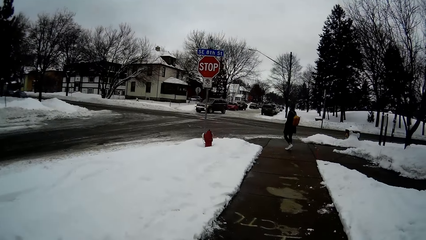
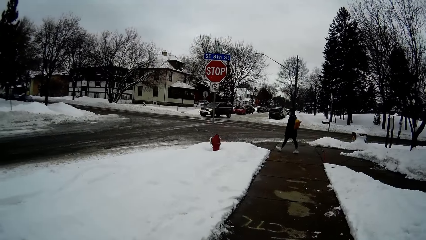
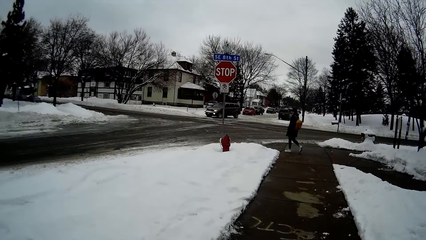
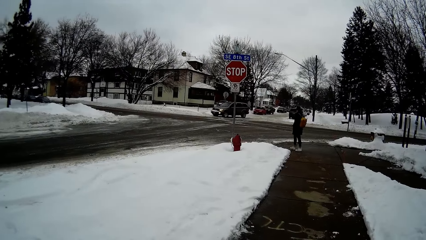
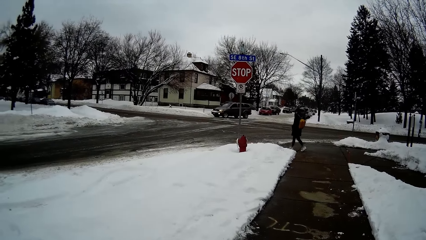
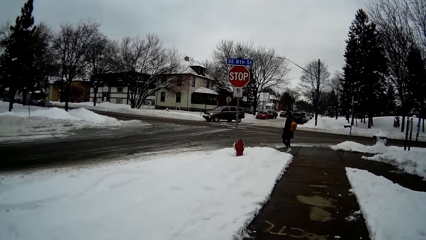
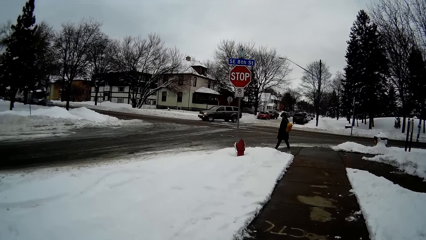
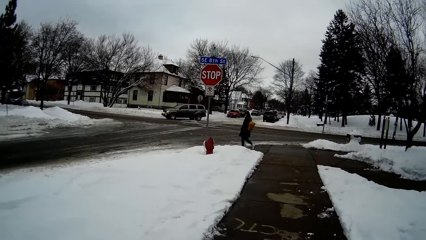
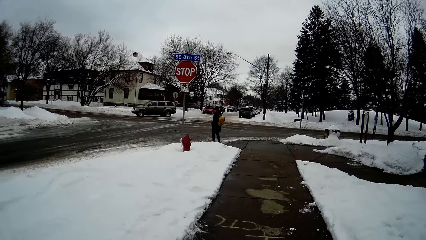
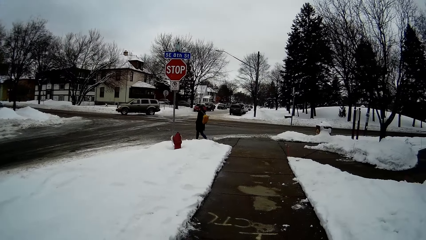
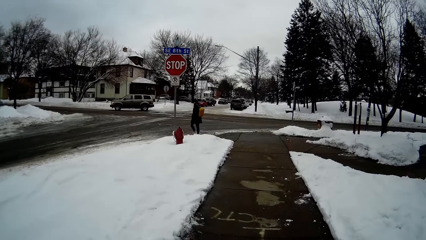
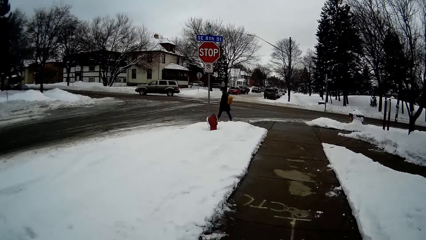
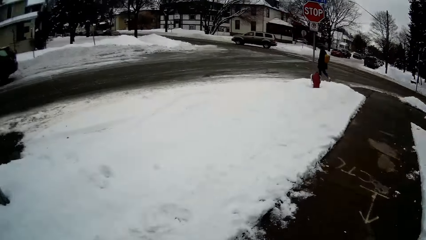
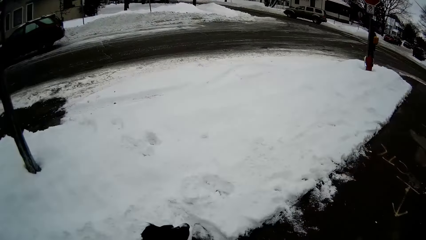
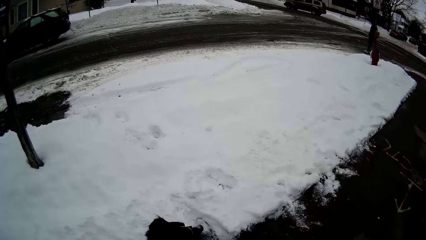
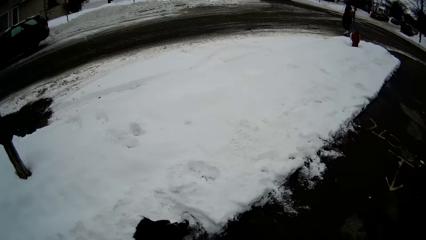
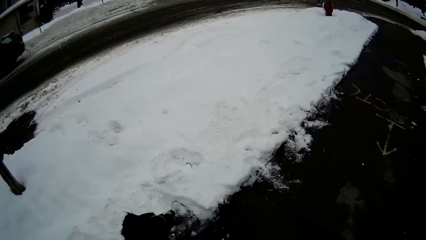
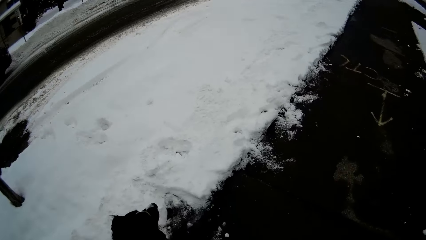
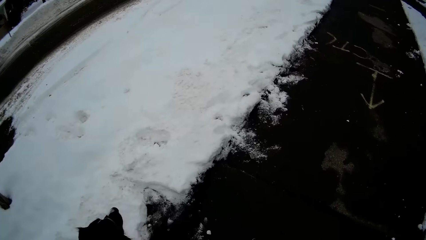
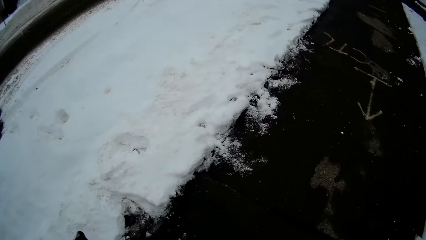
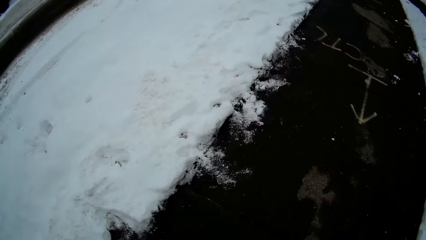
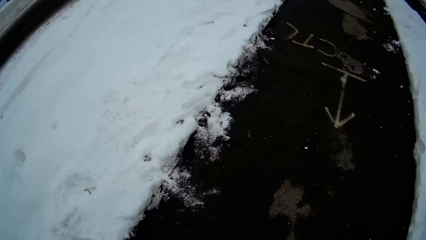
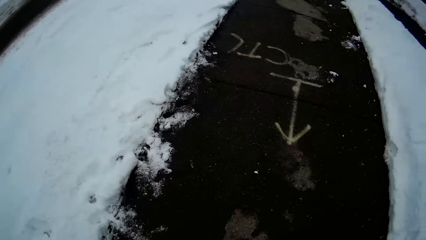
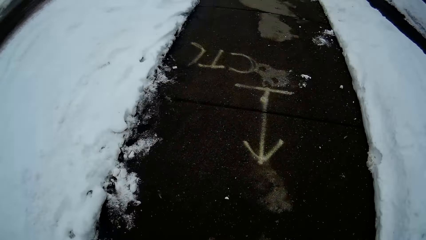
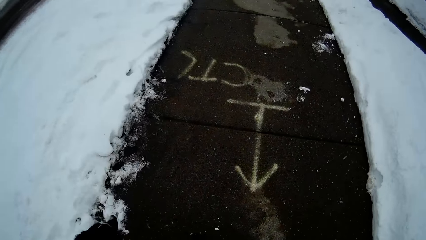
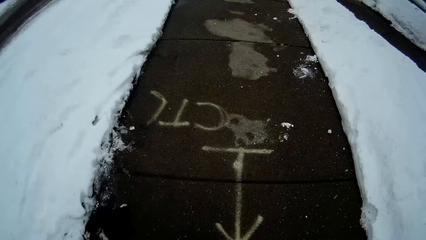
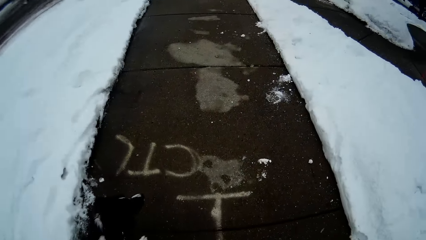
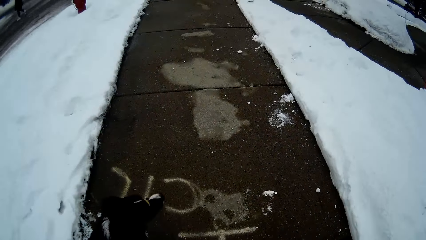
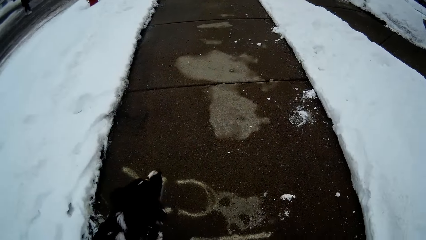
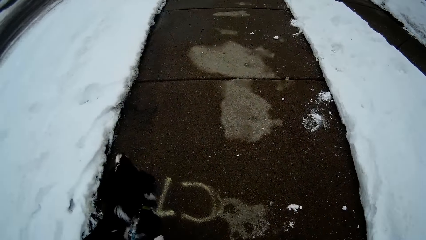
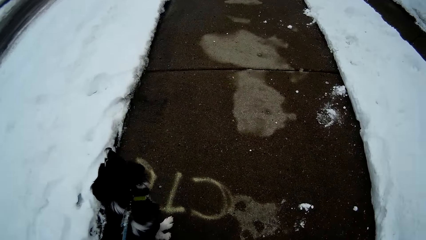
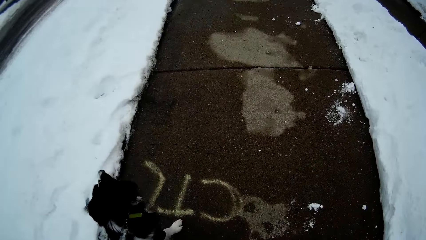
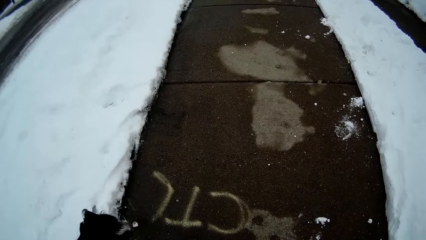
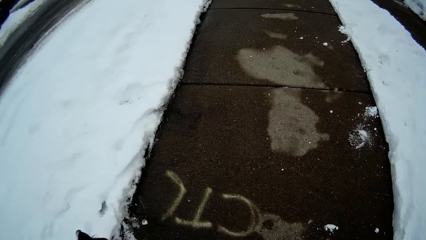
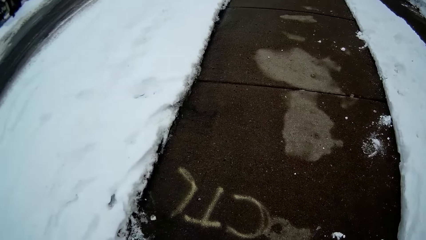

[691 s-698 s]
A woman walks along the road.

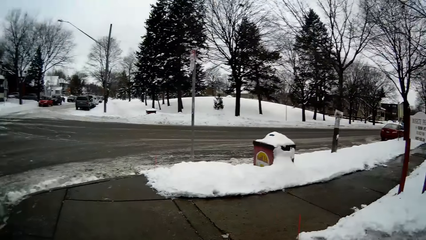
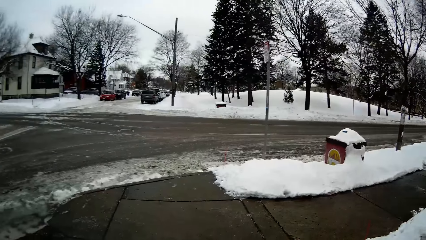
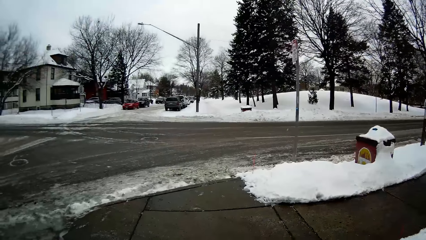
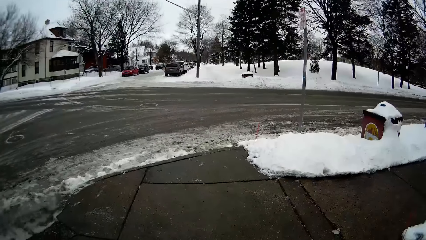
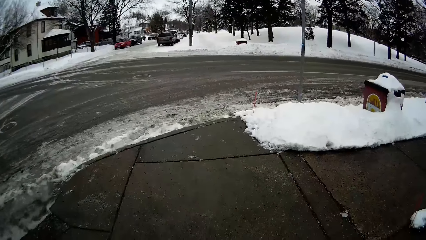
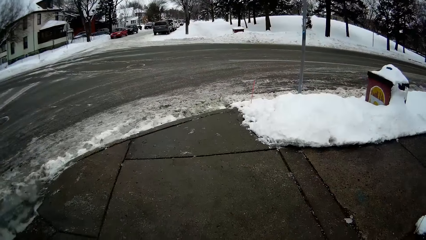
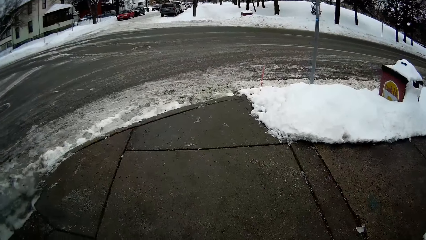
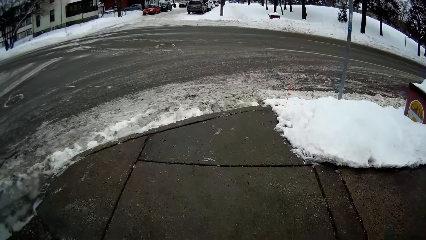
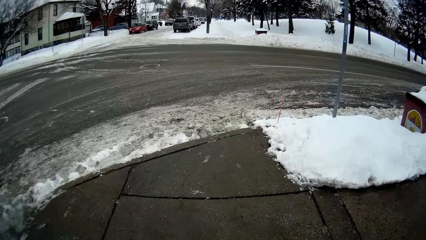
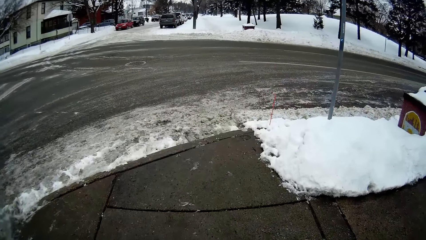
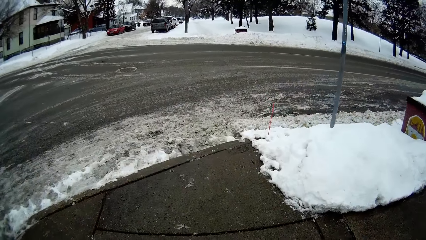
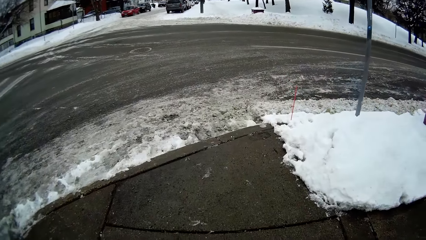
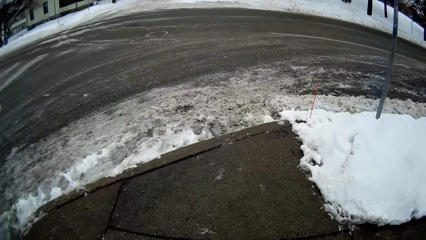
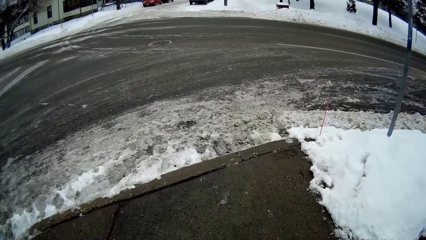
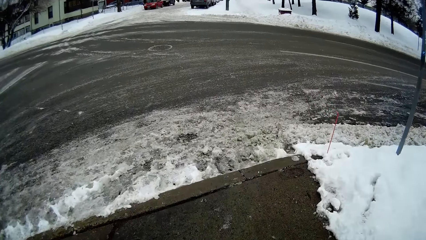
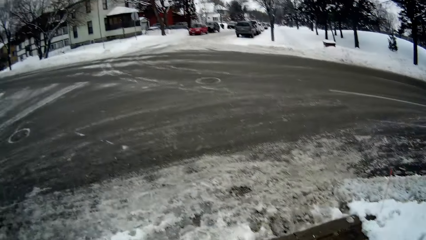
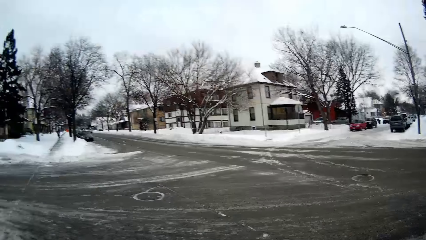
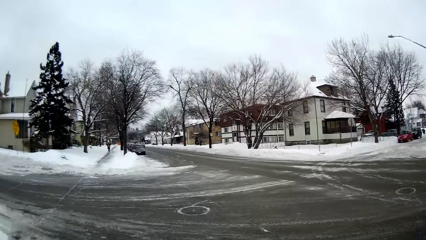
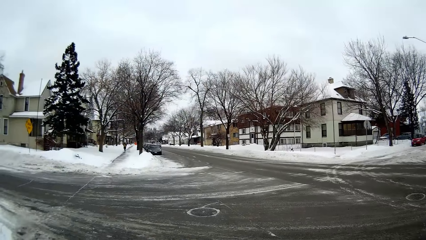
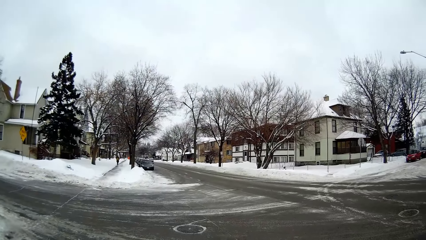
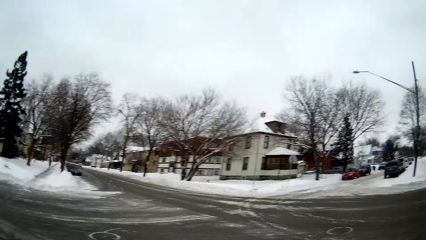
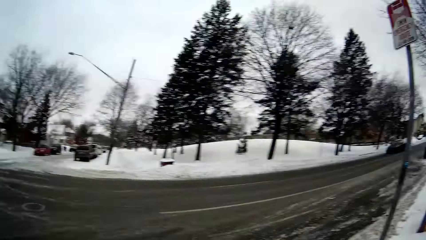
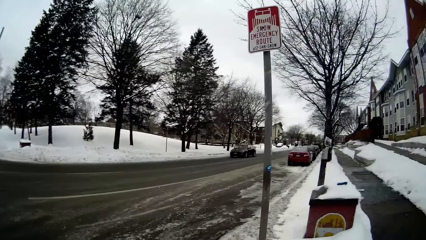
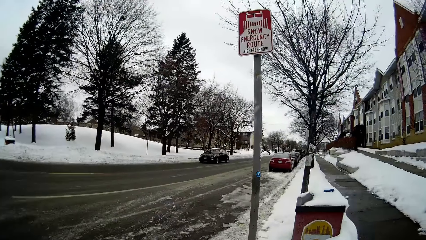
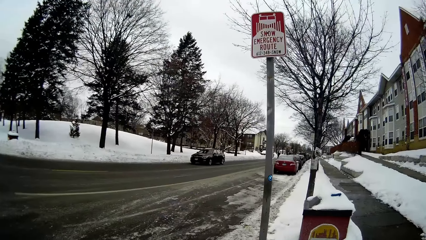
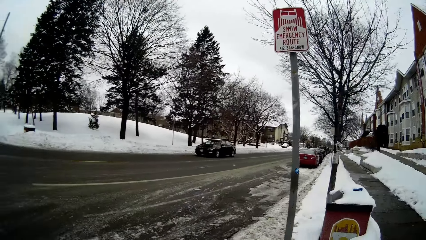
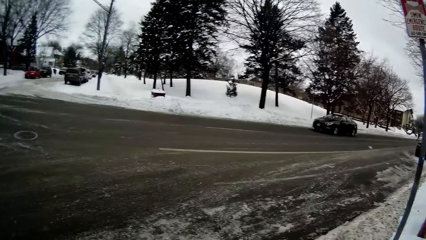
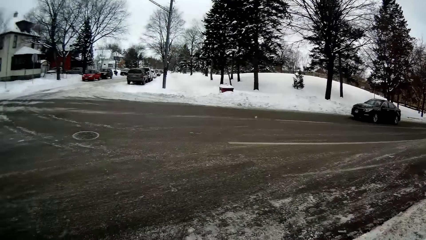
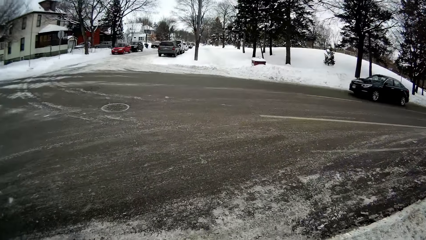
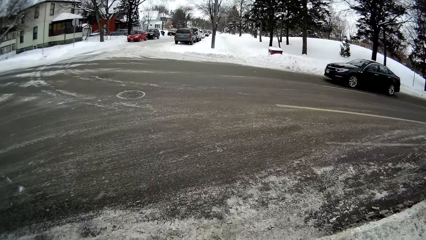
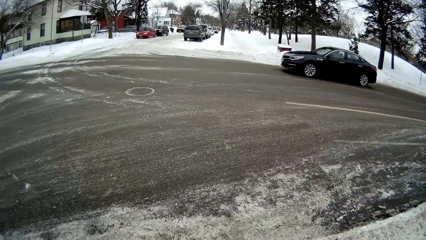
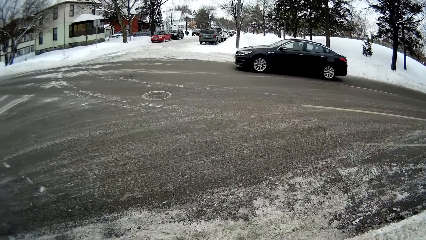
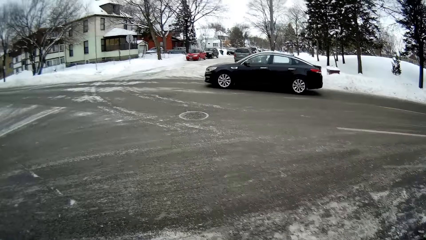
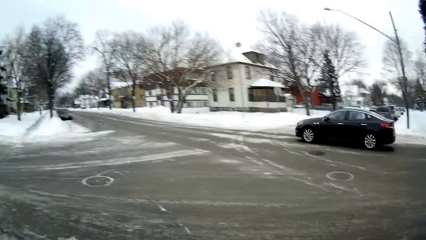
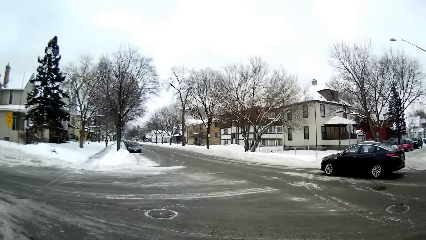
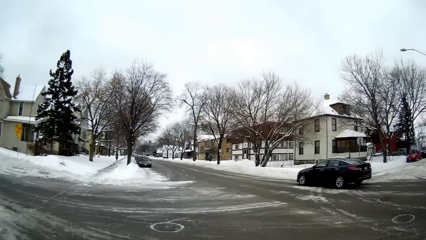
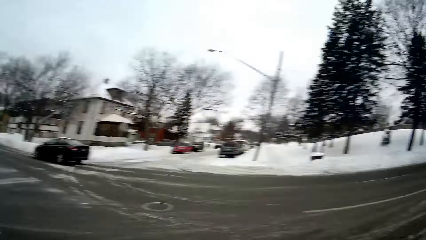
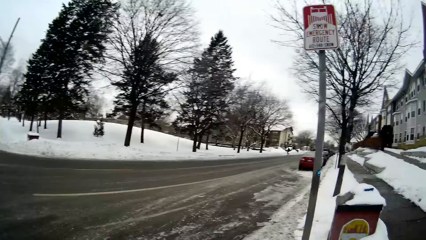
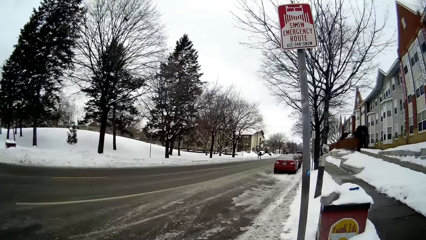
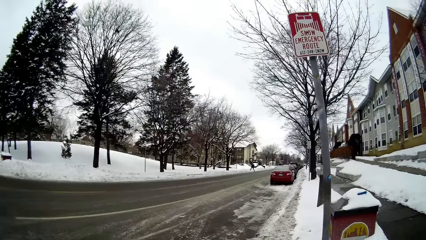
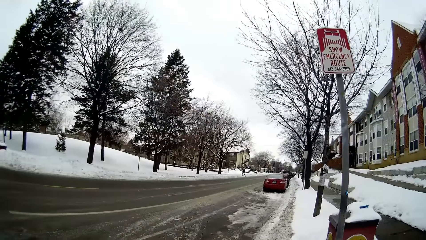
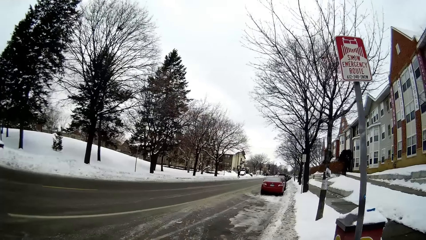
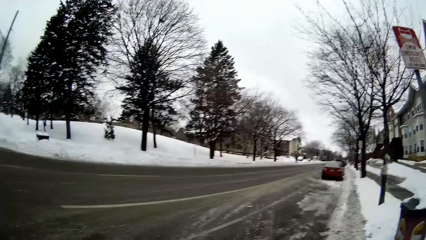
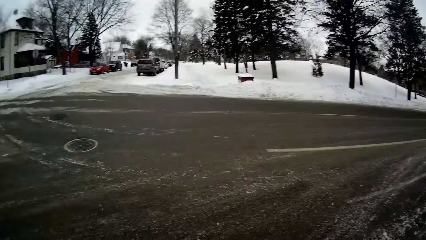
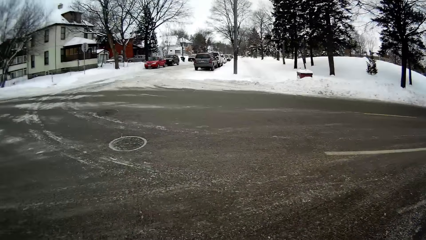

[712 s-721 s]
The camera wearer walks with the dog. They look around.
